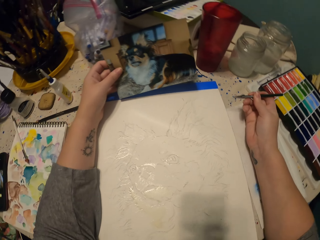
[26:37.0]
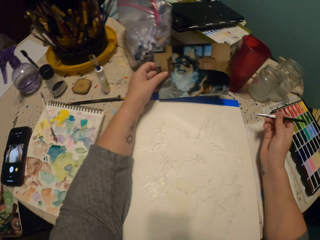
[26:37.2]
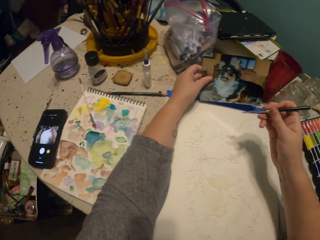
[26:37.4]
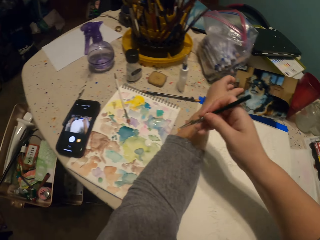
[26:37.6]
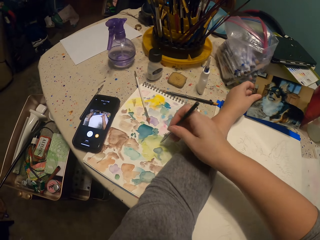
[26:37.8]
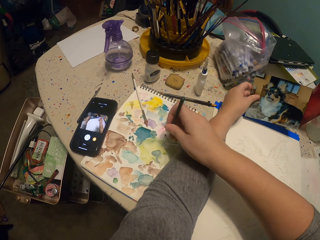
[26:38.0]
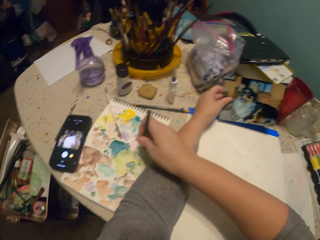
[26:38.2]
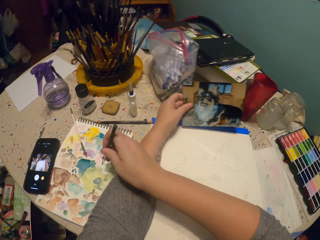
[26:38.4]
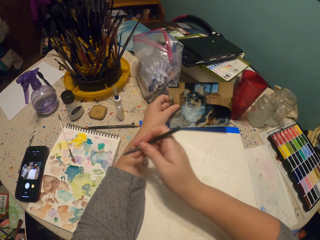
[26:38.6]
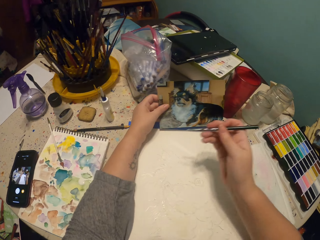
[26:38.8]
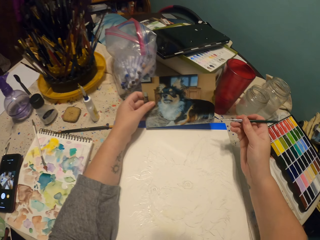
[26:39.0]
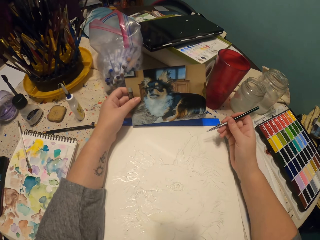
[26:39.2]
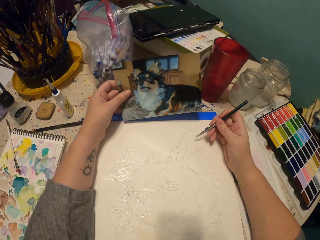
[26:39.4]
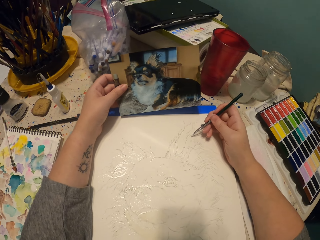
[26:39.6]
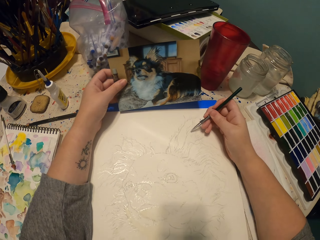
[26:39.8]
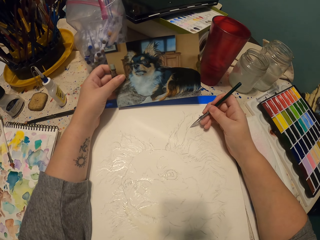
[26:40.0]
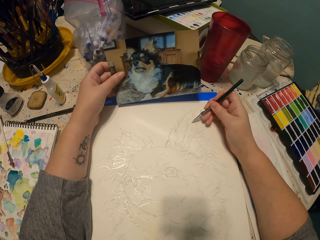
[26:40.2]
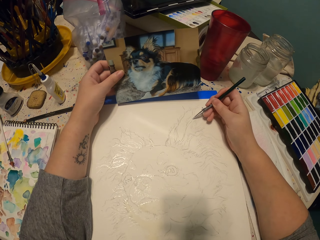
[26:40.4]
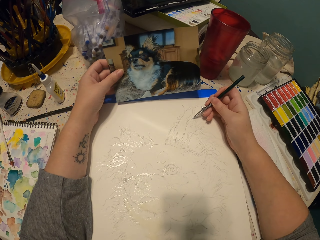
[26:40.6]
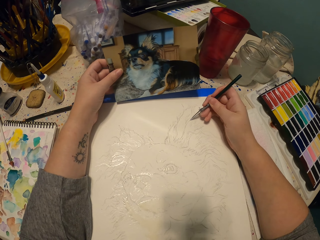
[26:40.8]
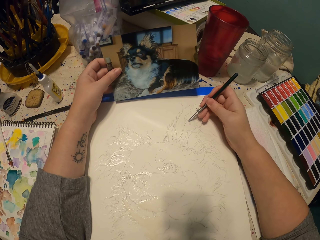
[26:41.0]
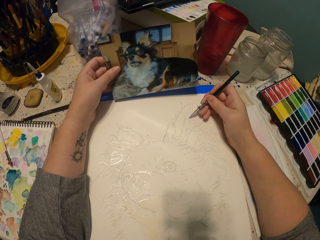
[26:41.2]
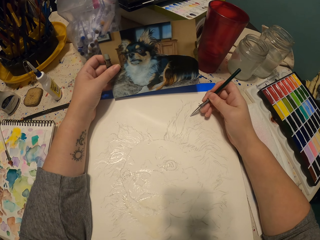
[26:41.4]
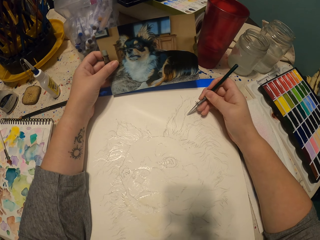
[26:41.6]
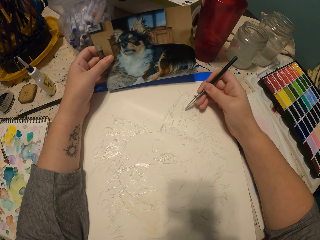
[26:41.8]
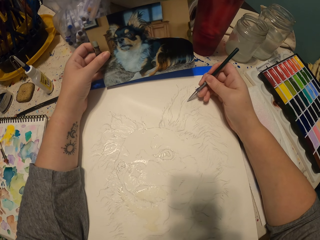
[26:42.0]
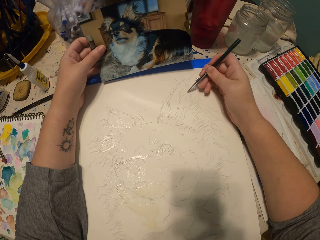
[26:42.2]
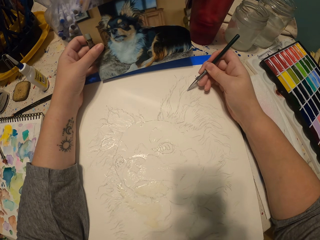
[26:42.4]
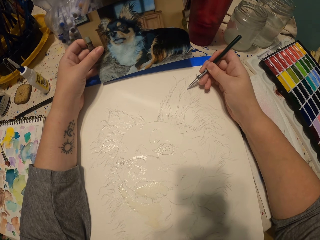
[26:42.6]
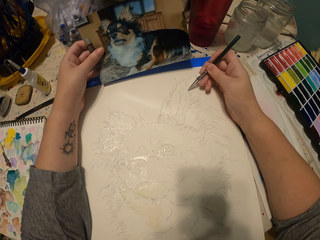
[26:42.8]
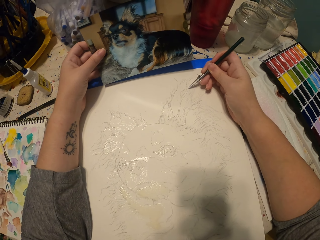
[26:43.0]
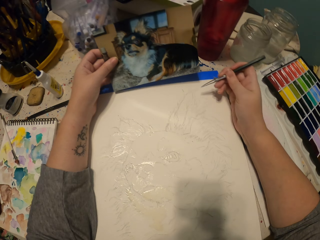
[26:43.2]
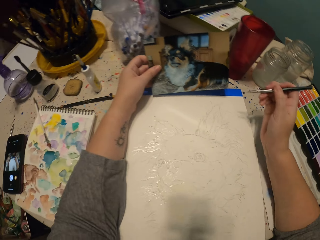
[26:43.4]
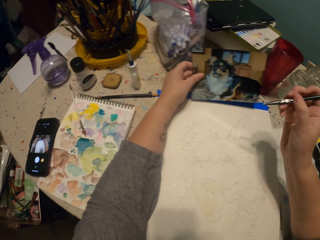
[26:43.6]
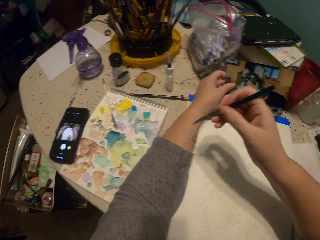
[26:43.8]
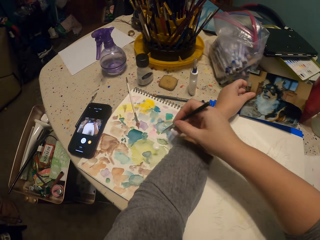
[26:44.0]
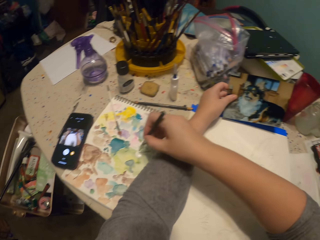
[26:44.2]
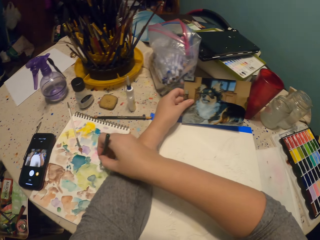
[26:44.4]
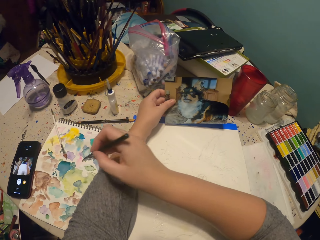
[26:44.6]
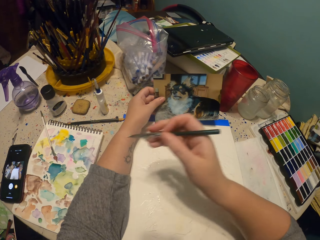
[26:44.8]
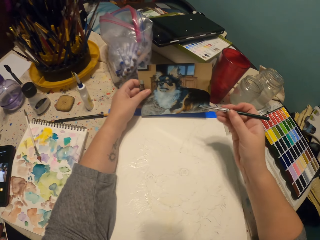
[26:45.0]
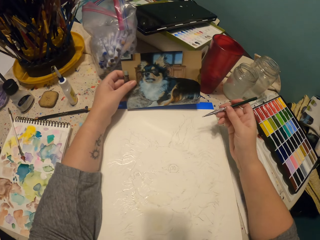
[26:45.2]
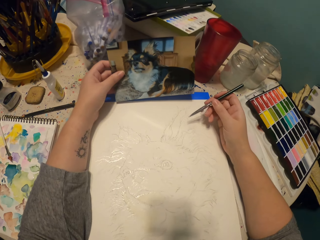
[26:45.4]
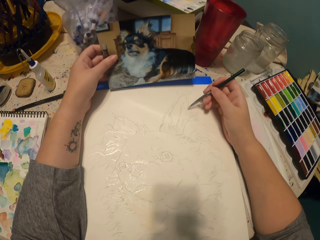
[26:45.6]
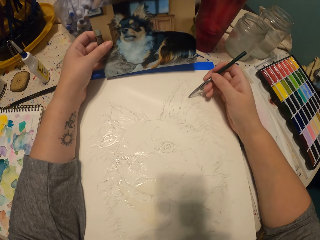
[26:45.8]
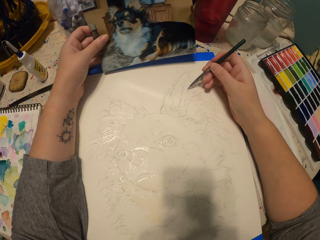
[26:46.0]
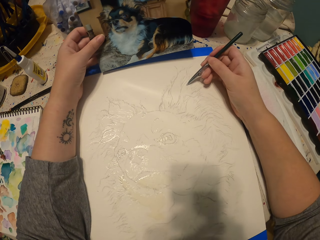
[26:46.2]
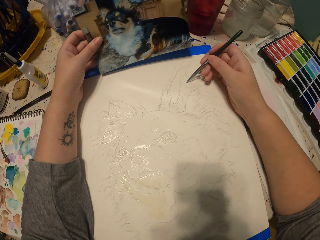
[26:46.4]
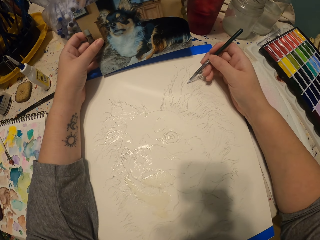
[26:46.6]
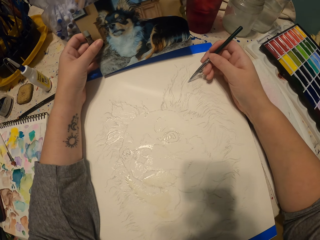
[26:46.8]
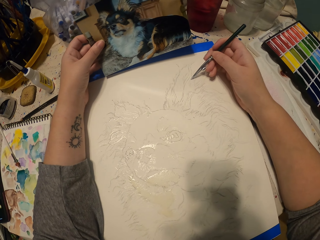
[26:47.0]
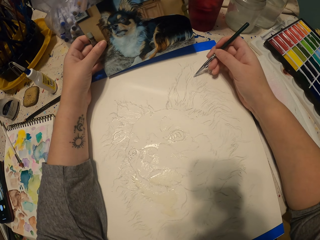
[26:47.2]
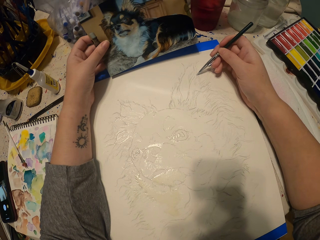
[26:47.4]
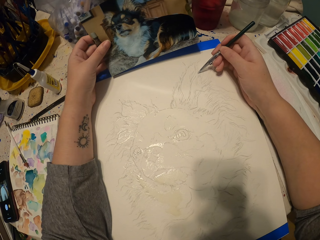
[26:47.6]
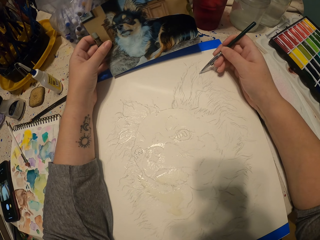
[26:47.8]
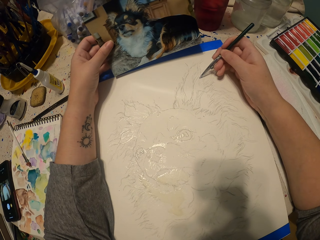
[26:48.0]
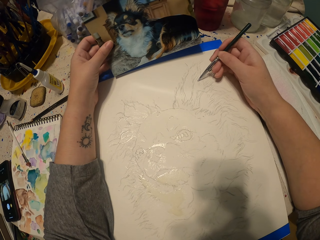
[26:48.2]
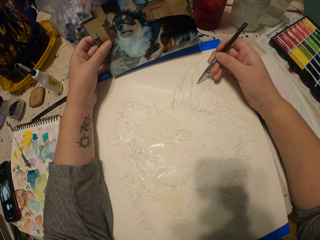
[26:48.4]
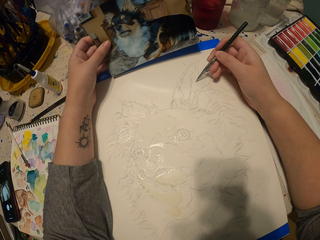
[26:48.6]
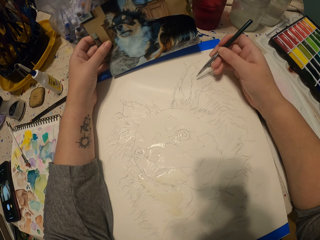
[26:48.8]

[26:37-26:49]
The camera wearer lifts their hands up. They dip the drawing pen in water paint. They sketch an ear of the dog on a piece of paper. They dip the drawing pen in the water paint. They lift their hands up. They sketch the ear of the dog on the piece of paper.

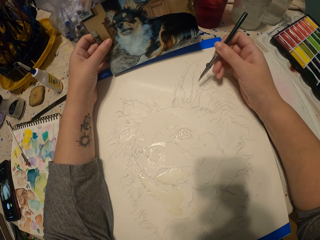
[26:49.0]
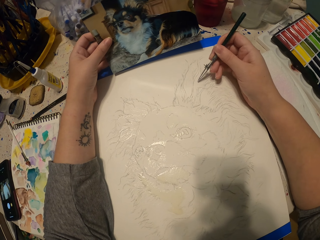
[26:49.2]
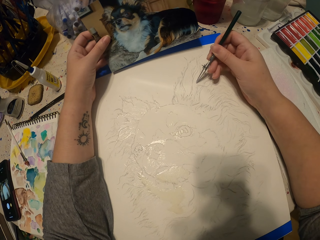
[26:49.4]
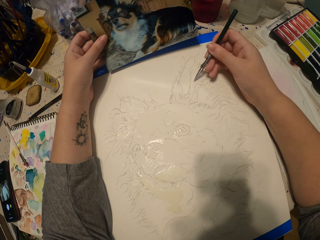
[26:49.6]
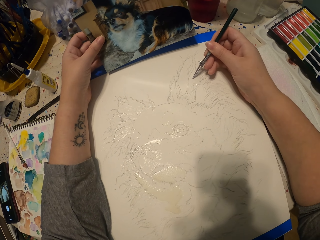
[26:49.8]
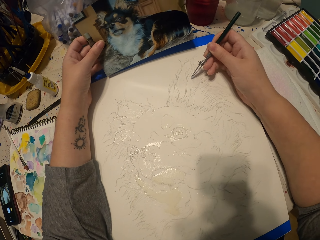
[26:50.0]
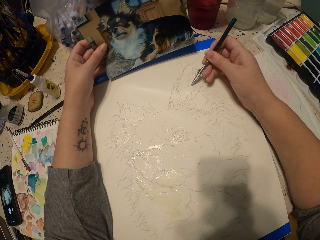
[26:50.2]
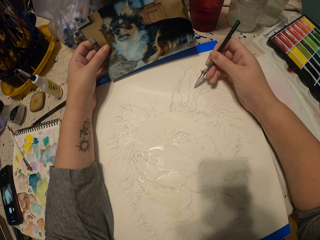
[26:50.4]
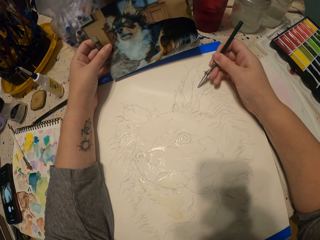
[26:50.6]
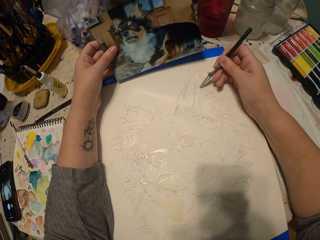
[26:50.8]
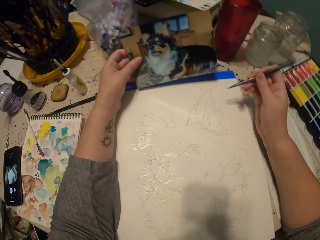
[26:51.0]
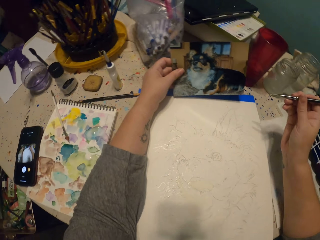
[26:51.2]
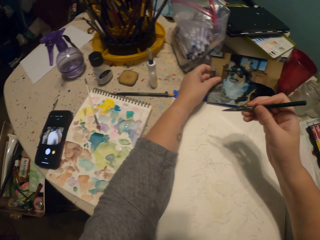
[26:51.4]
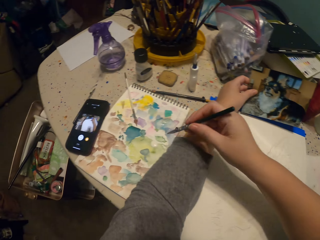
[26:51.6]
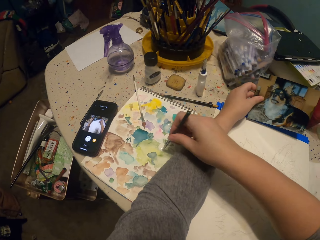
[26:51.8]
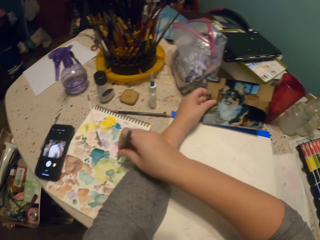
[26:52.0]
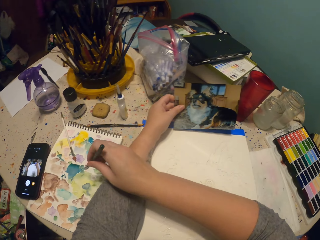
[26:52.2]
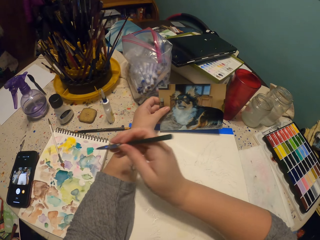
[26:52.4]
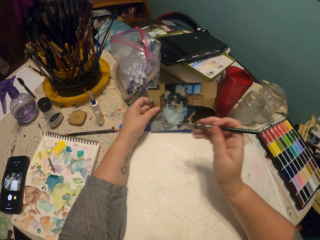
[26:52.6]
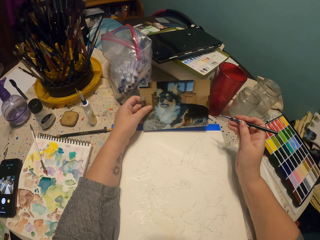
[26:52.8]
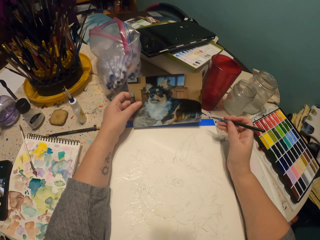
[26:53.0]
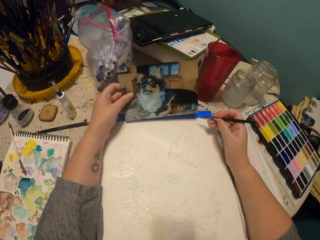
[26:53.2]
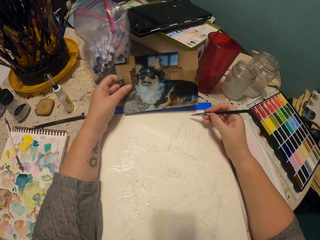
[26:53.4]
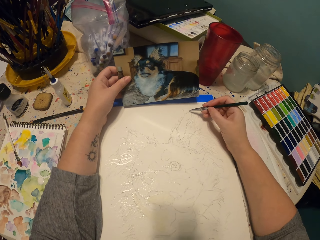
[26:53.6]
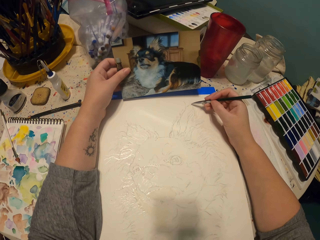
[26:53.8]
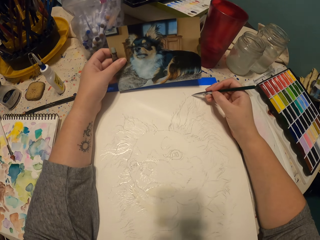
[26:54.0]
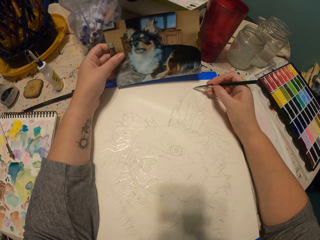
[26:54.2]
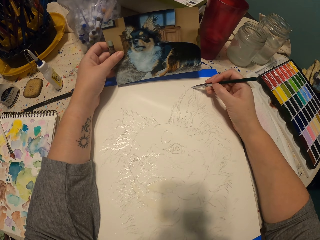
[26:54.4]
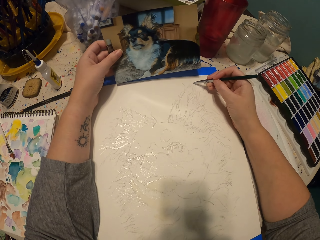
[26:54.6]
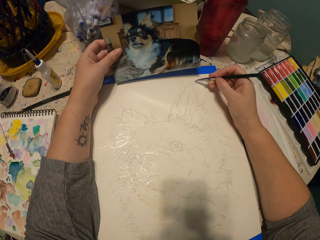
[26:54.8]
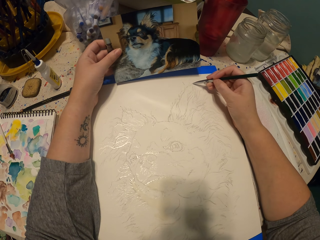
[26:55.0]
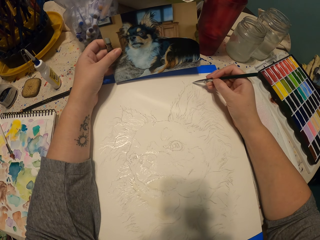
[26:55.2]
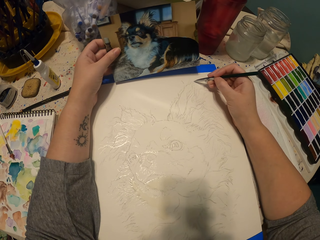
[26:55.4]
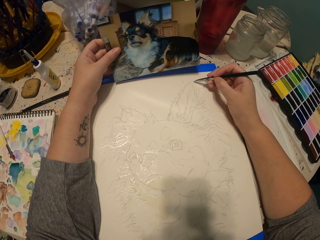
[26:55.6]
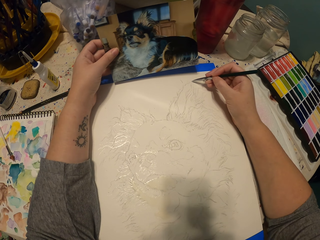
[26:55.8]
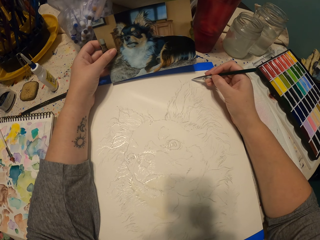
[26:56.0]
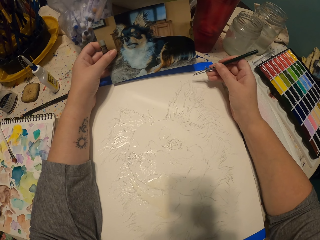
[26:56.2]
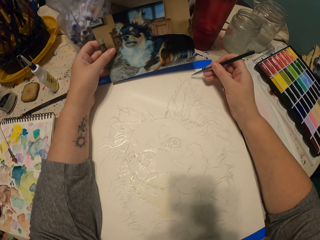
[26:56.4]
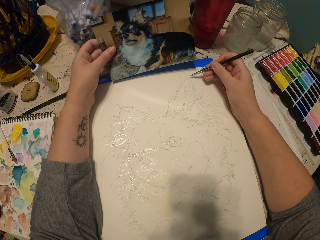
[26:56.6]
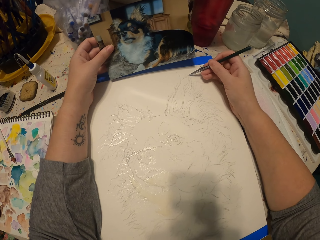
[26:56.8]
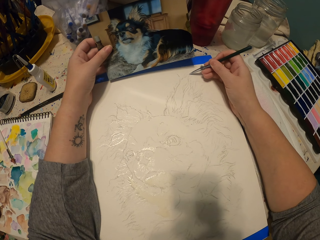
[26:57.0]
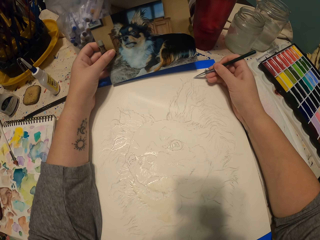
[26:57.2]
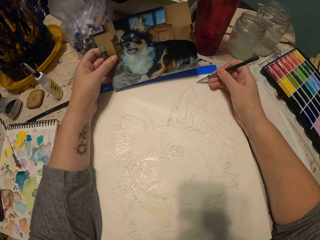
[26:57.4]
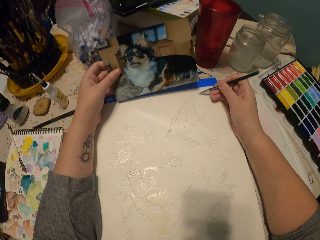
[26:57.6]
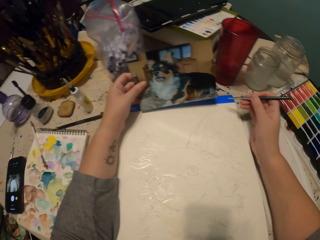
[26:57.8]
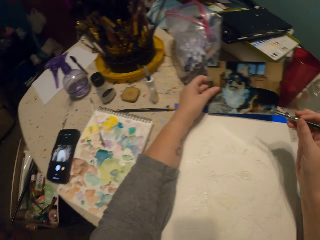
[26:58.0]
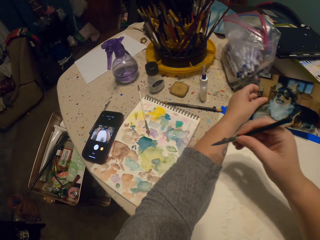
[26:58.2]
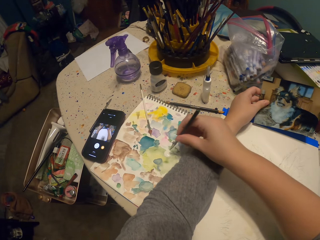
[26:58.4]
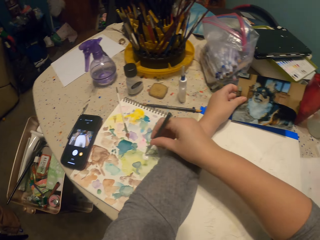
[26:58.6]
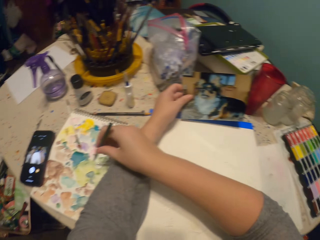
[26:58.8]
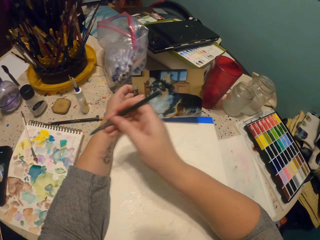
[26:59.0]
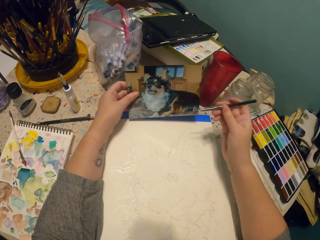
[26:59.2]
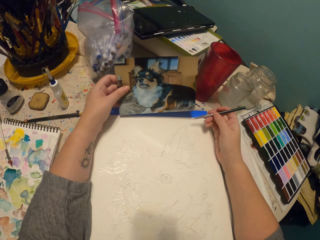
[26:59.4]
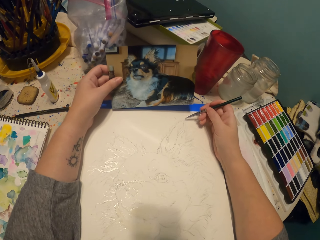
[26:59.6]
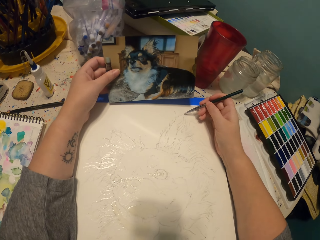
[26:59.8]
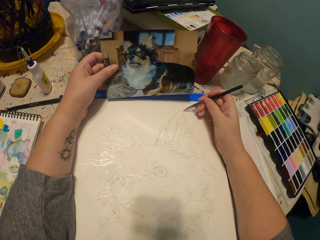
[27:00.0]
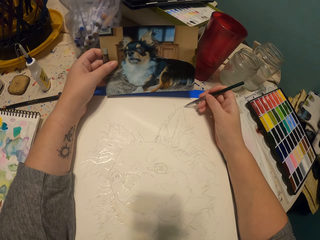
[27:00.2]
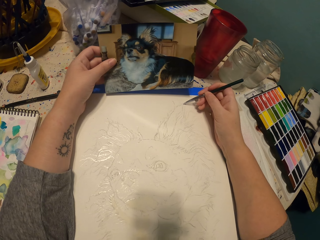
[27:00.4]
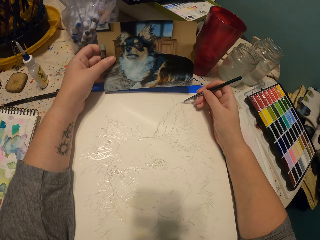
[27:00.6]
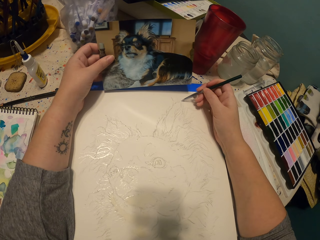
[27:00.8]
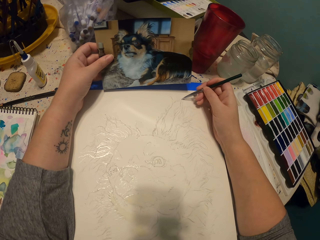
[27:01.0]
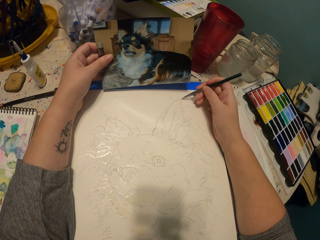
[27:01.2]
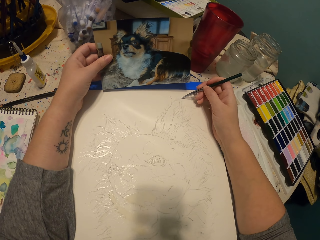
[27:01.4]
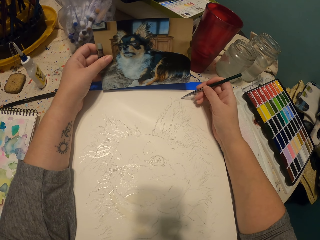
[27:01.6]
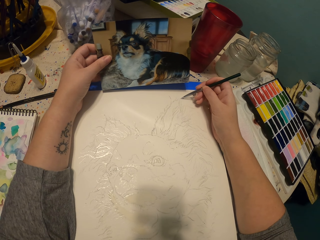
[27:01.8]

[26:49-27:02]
The camera wearer dips the drawing pen in water paint. They lift their hands up. They sketch an ear of the dog on a piece of paper. They lift their hands up, dip the drawing pen in the water paint, and sketch the ear of the dog on the piece of paper.
